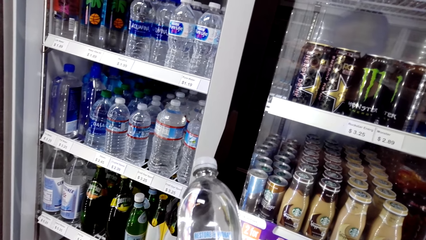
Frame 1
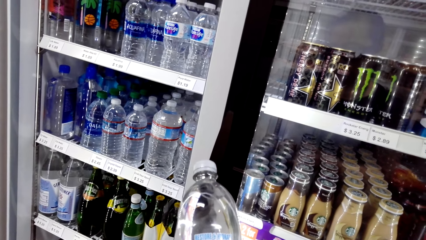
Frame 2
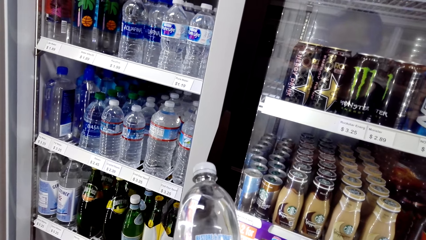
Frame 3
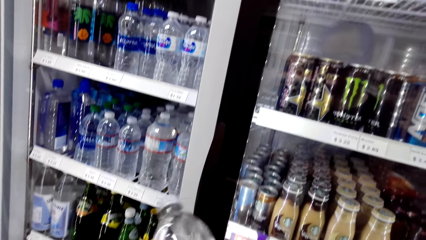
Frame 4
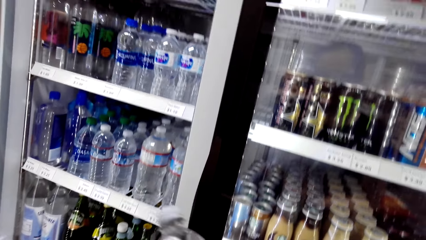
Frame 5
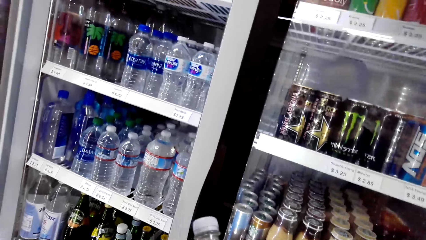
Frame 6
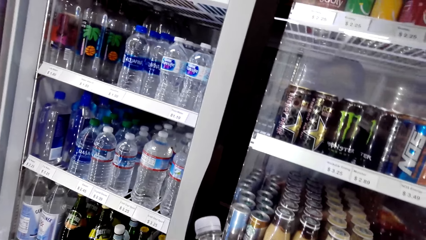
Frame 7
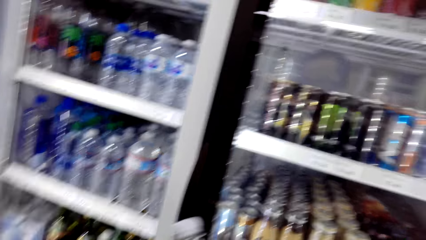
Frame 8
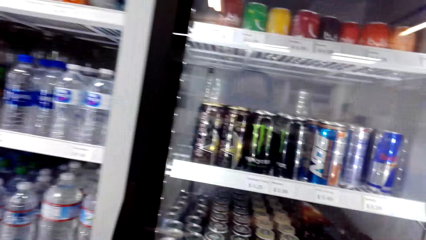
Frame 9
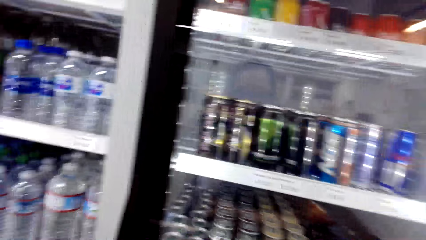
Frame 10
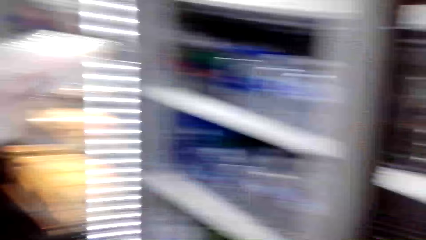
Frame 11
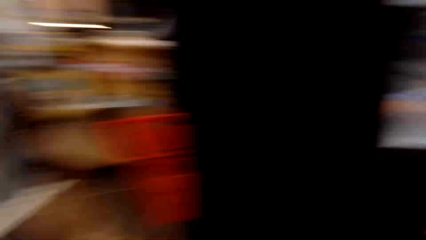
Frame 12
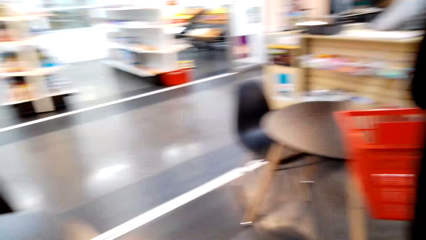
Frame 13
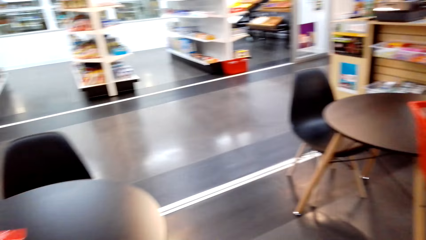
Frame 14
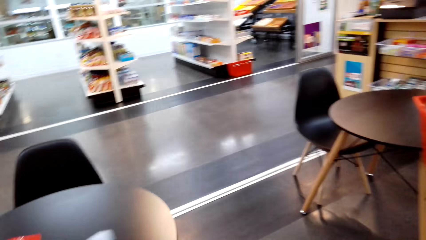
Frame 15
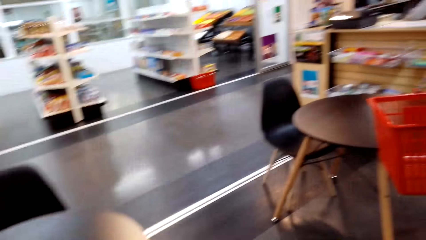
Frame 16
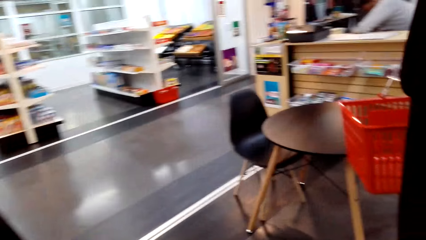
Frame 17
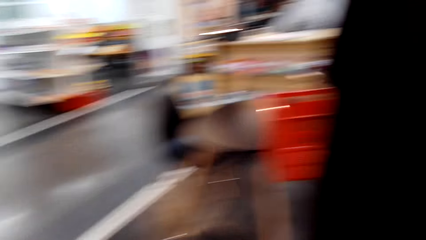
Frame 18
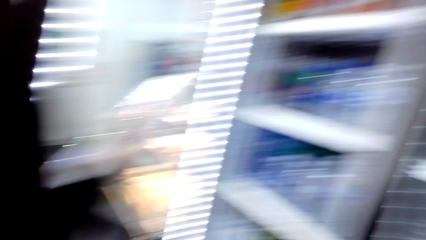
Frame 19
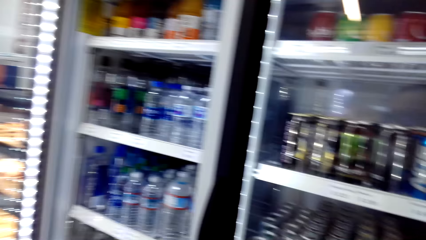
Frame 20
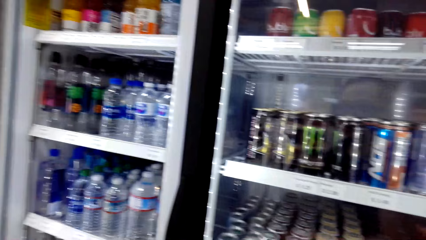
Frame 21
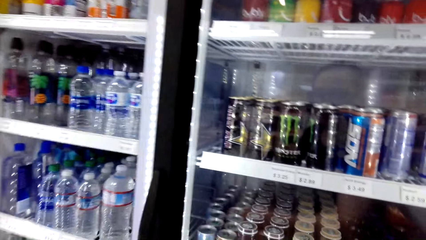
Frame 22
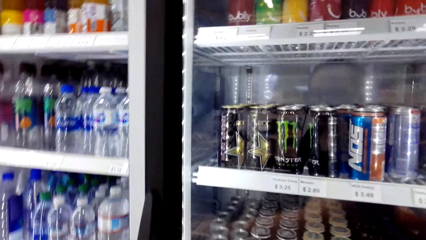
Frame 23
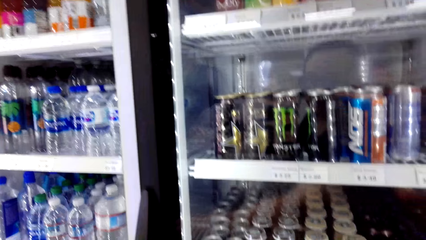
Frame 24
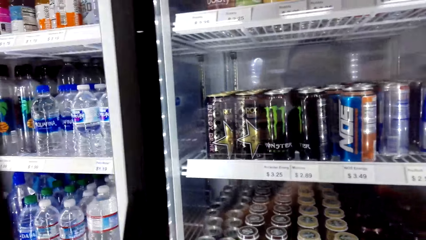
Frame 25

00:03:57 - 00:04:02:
A woman talks. The camera wearer looks around.

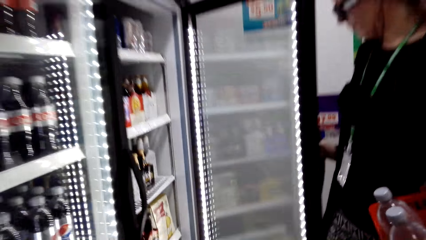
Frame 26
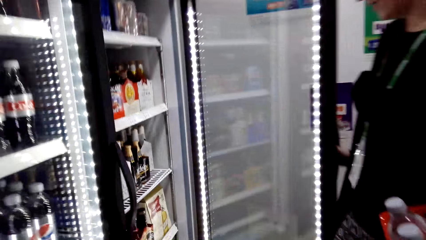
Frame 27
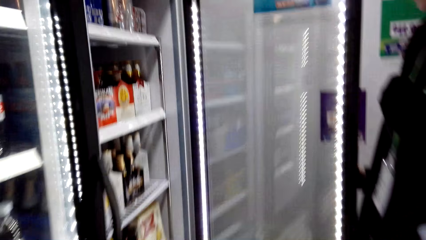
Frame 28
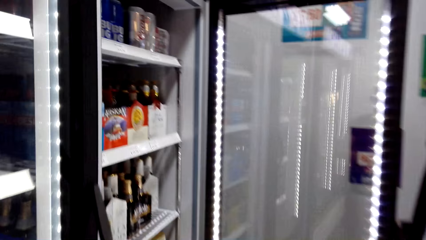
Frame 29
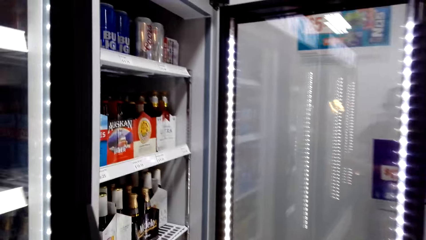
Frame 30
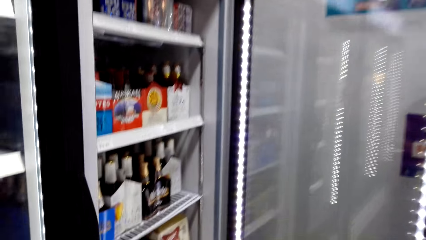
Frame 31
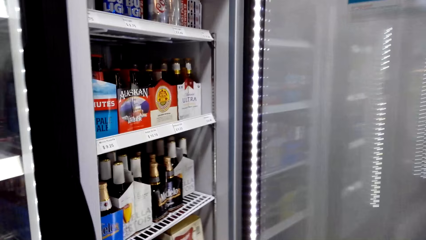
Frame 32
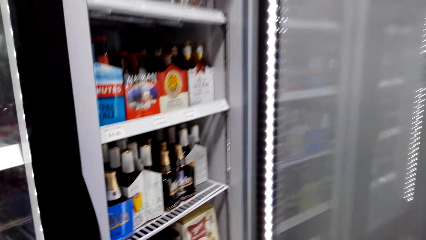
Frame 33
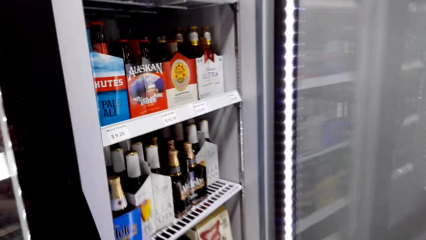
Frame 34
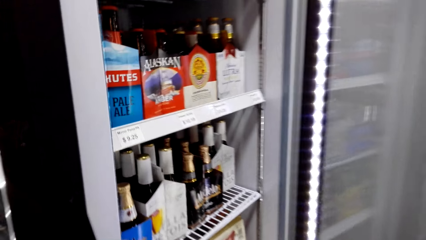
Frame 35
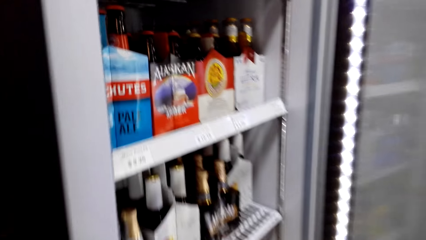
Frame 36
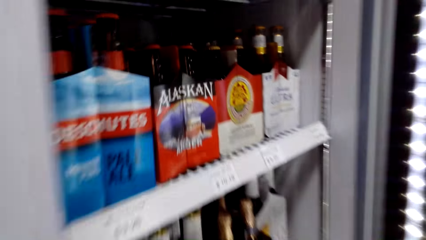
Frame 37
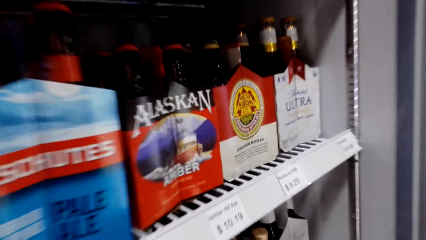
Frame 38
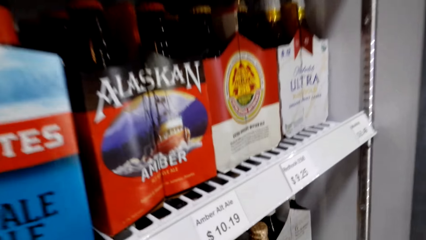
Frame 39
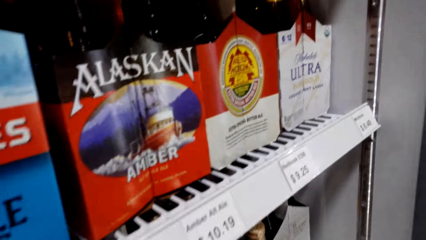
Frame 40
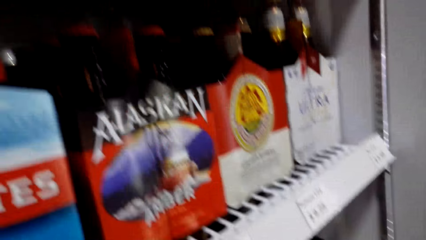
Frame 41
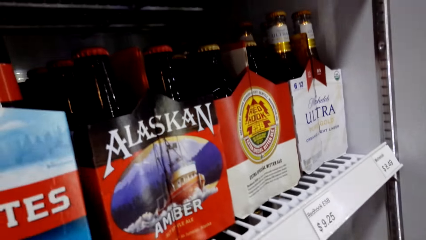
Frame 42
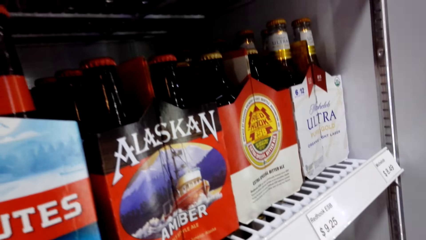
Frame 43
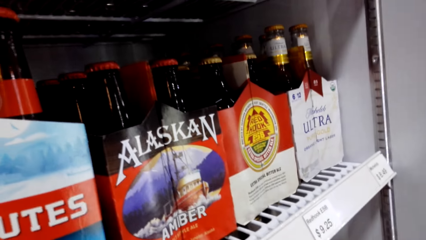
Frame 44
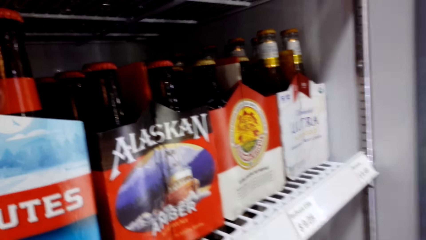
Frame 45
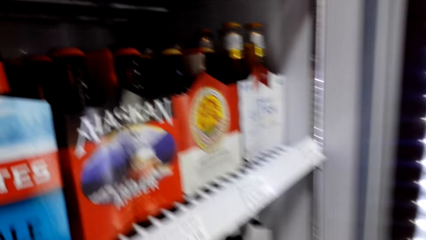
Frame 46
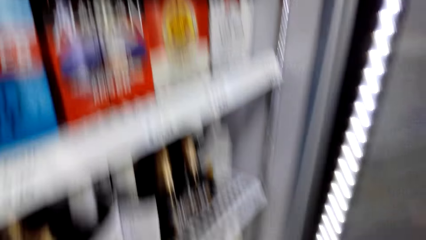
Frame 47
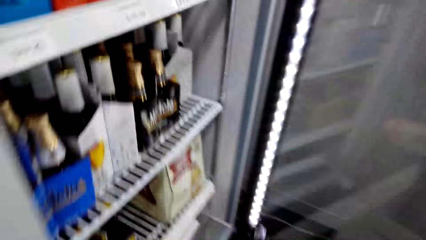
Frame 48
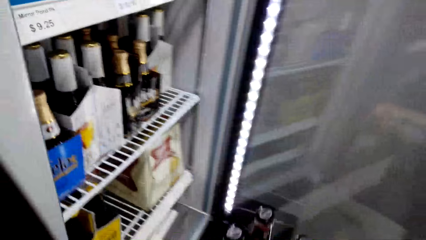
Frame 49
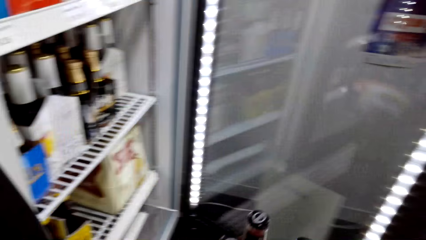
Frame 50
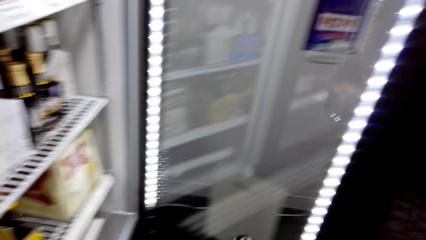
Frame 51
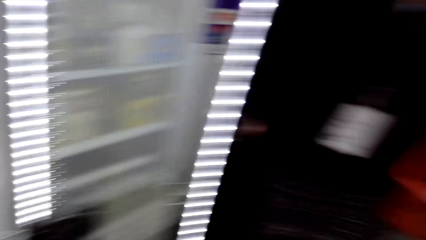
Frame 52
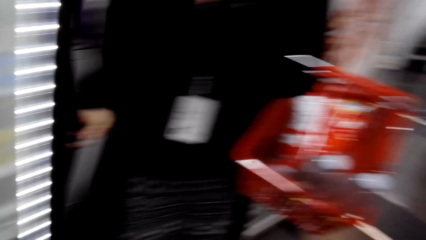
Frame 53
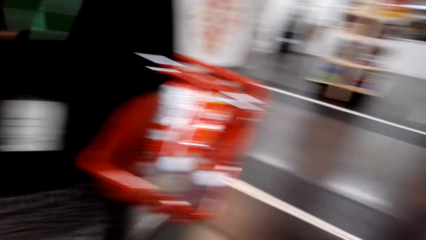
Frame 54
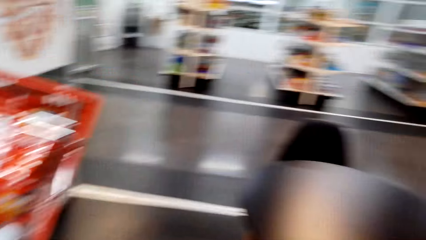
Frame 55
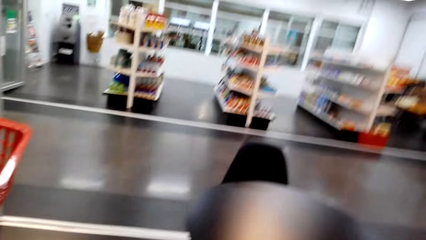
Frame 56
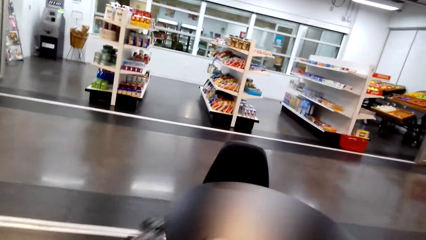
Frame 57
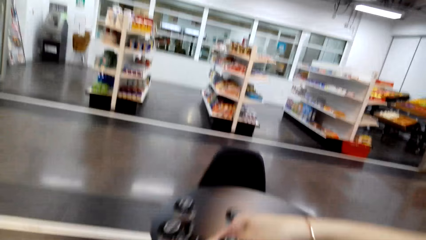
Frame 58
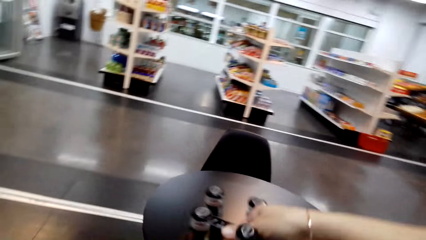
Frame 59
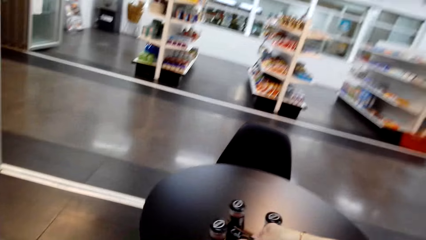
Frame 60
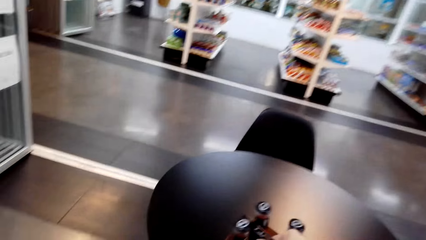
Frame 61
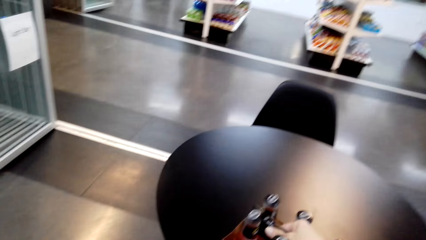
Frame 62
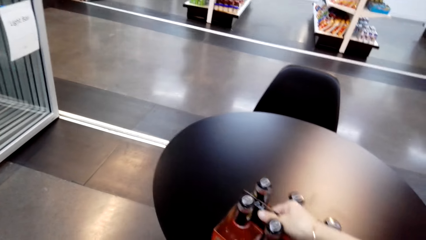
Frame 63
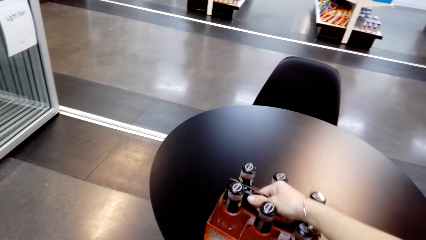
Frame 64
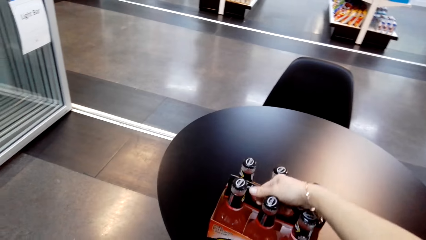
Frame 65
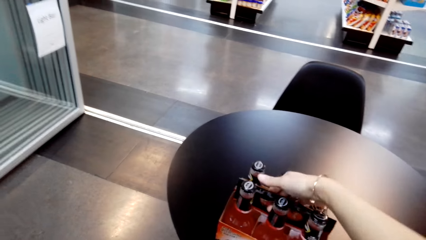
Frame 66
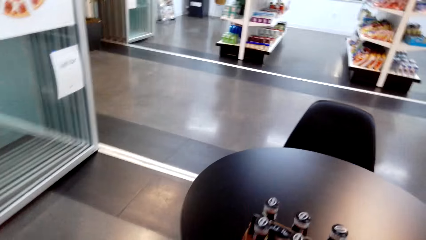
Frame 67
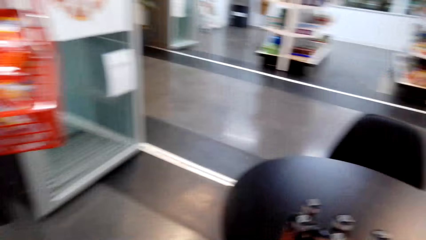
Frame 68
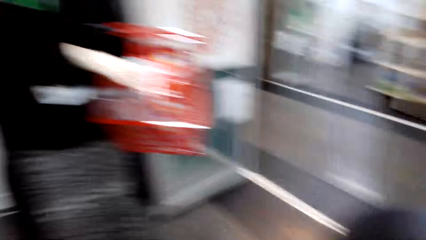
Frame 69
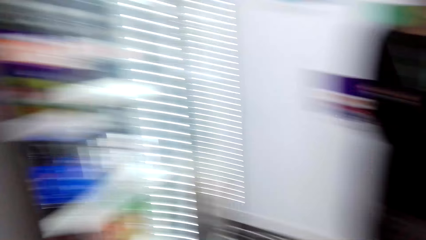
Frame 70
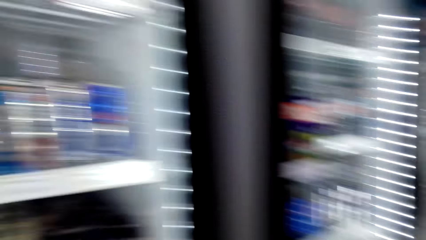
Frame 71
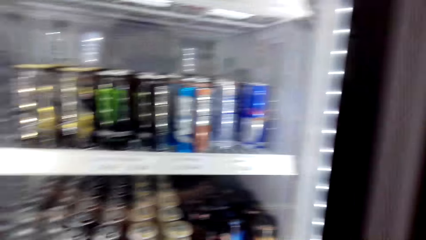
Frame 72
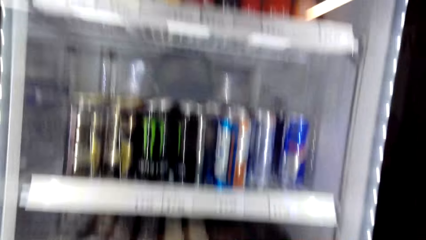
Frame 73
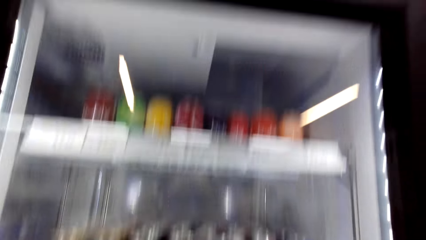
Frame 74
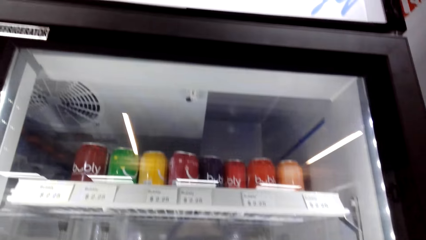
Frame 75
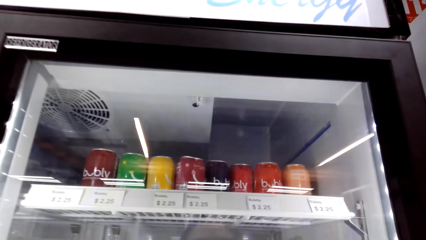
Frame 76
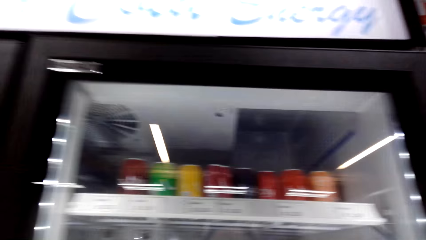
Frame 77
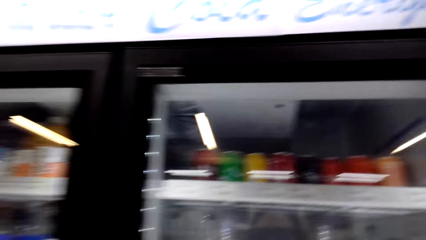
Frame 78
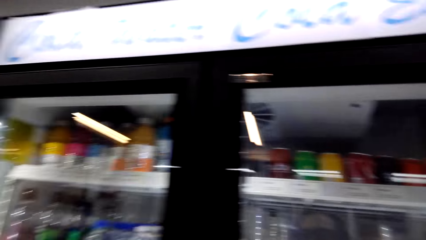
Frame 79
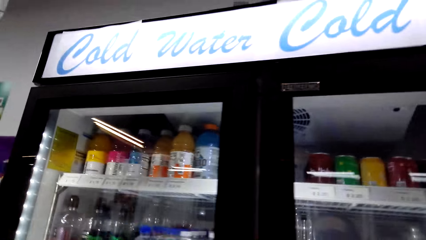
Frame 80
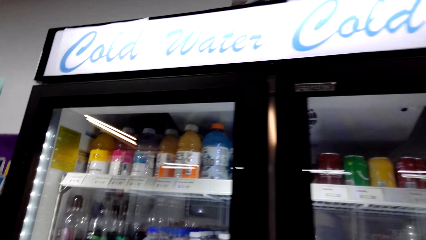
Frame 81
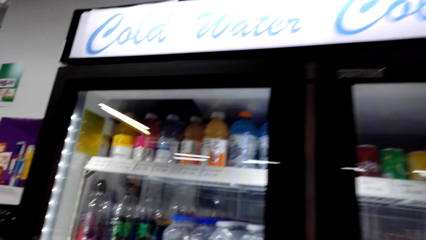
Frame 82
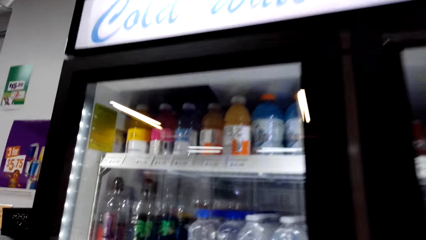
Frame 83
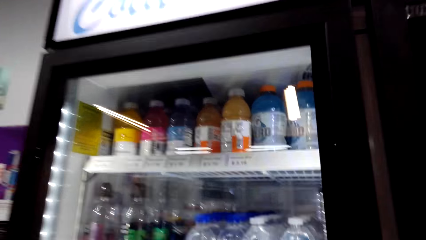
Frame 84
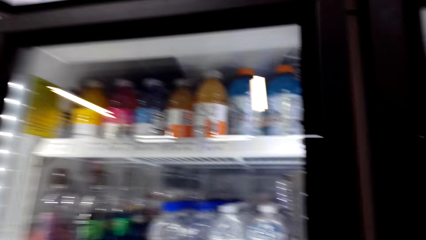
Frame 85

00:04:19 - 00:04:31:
The camera wearer talks. They stare at a drink. They take the beer case from the fridge. They put the beer case on the table. They talk.
